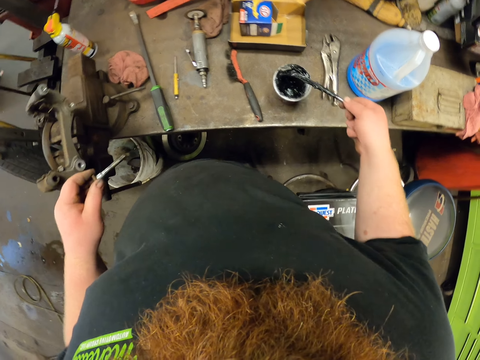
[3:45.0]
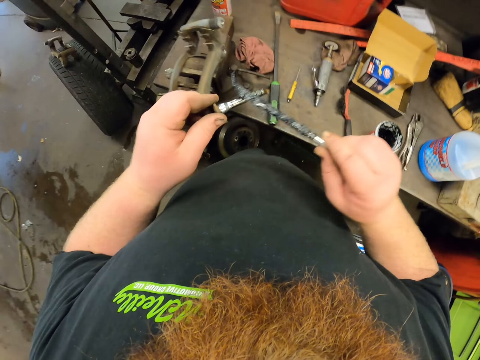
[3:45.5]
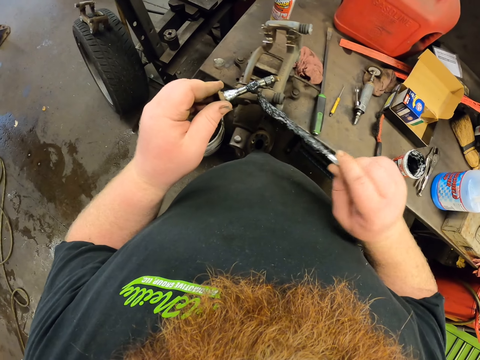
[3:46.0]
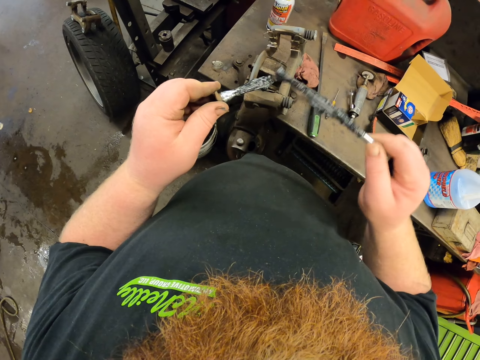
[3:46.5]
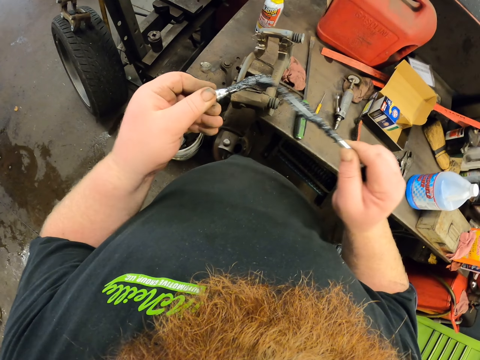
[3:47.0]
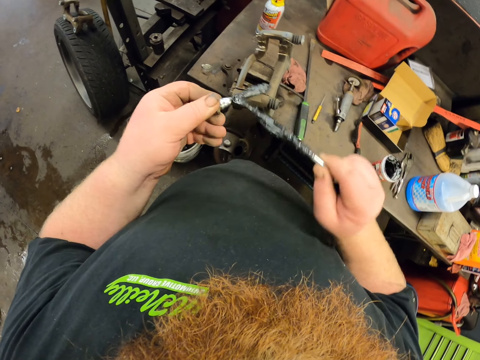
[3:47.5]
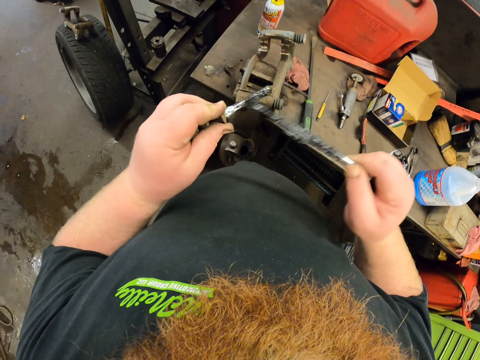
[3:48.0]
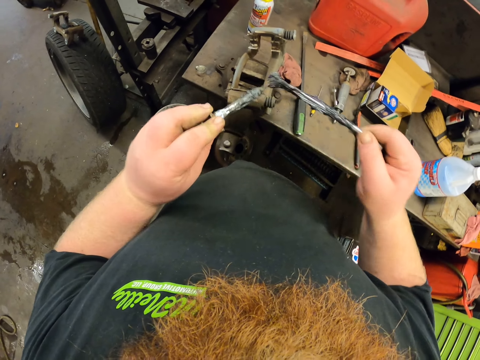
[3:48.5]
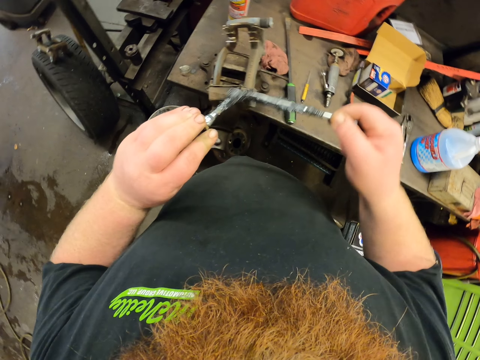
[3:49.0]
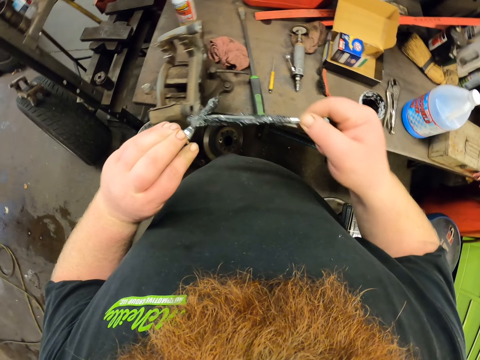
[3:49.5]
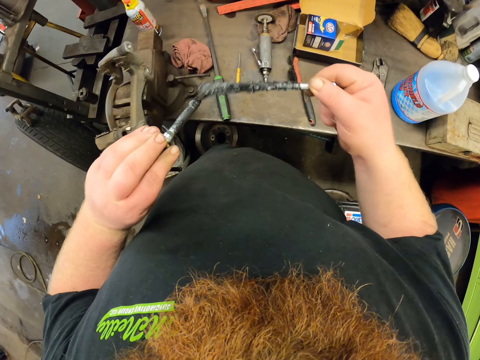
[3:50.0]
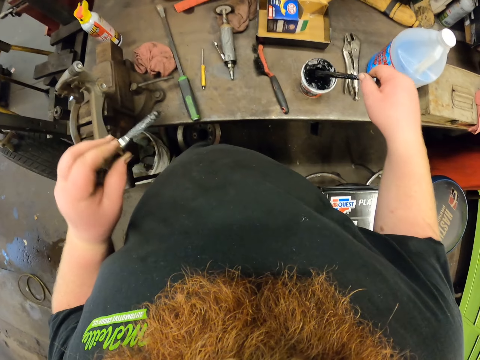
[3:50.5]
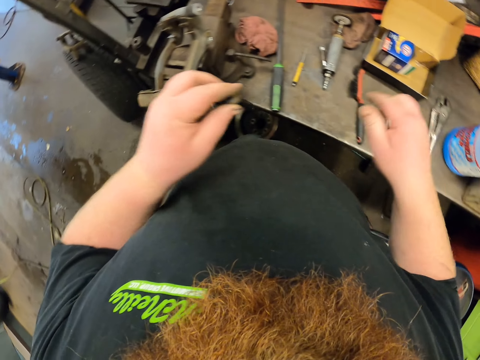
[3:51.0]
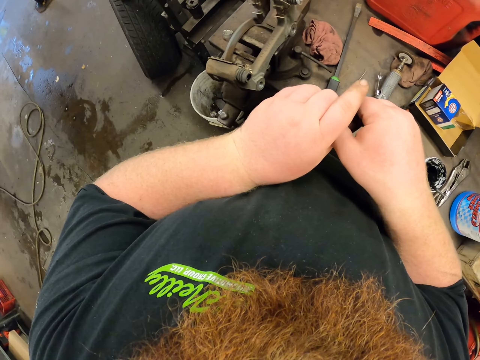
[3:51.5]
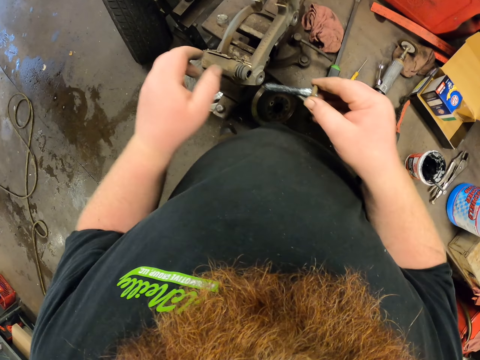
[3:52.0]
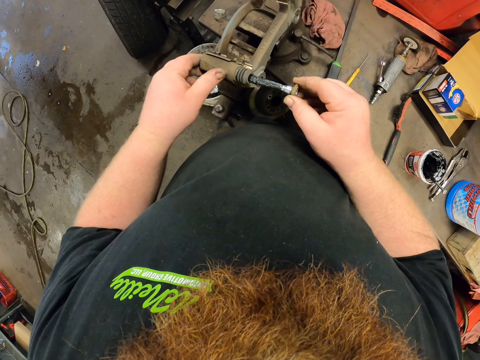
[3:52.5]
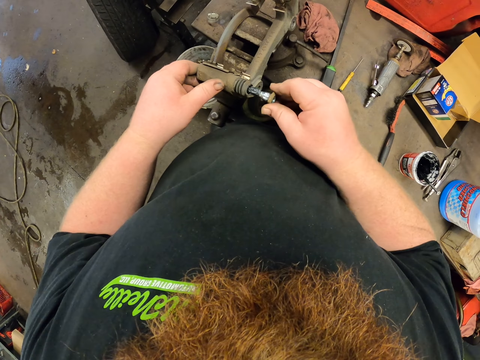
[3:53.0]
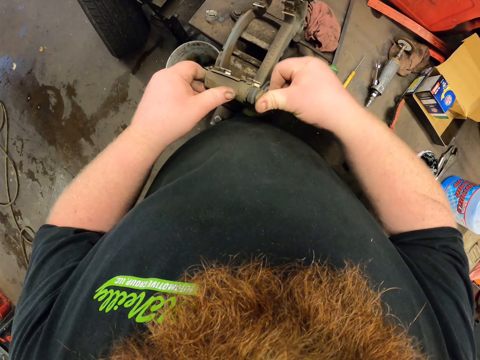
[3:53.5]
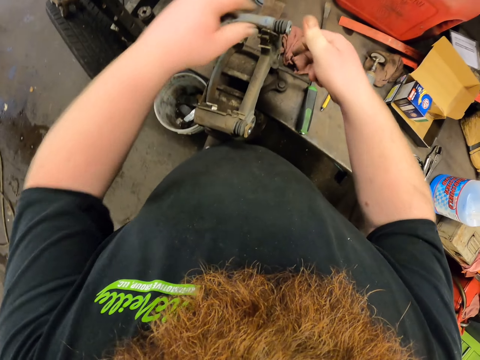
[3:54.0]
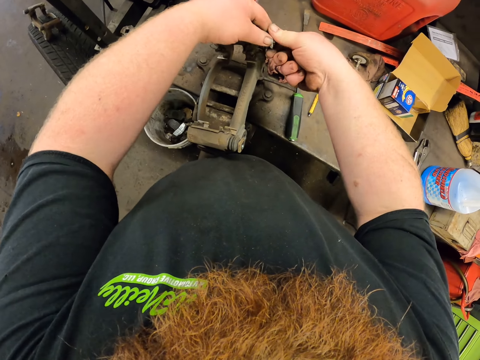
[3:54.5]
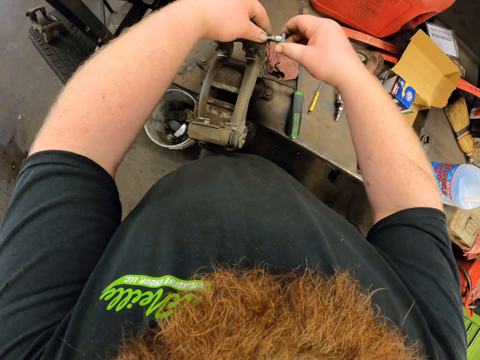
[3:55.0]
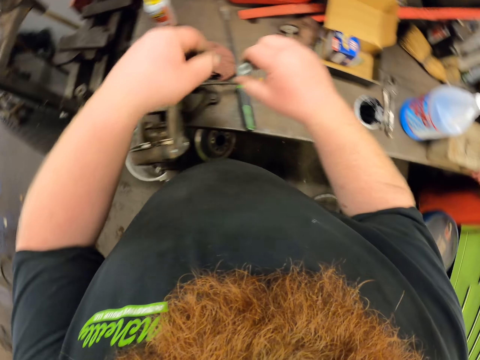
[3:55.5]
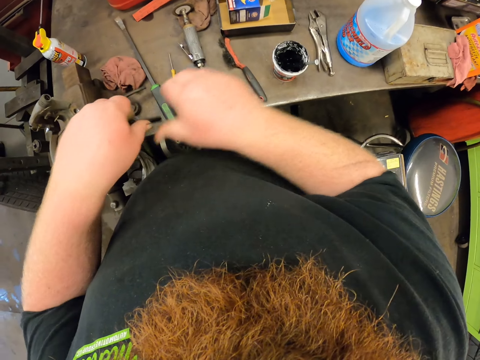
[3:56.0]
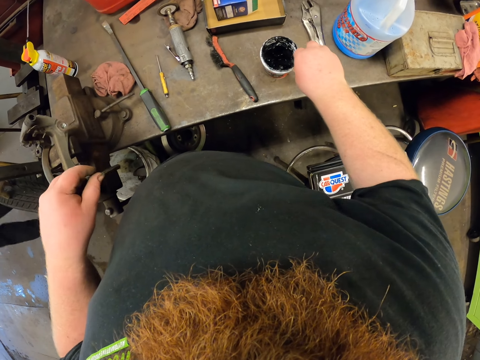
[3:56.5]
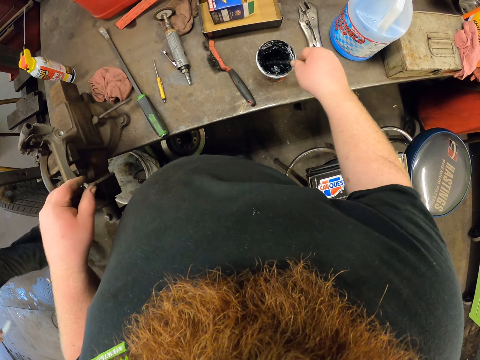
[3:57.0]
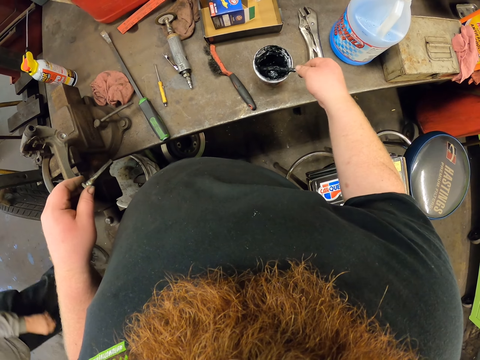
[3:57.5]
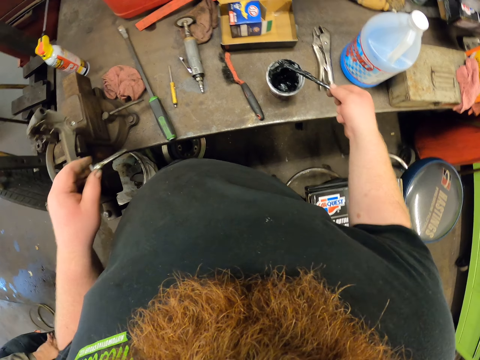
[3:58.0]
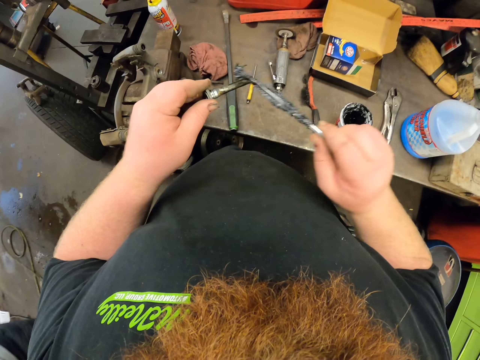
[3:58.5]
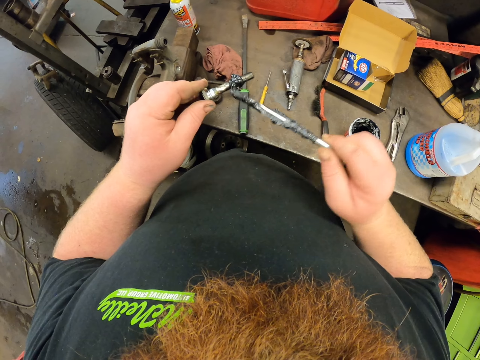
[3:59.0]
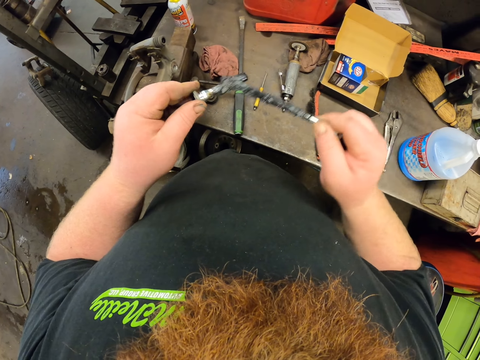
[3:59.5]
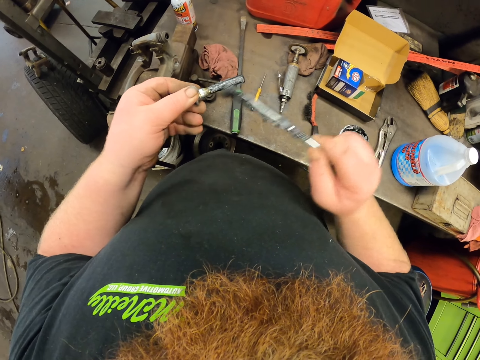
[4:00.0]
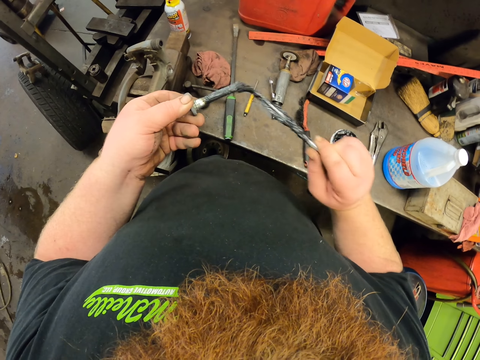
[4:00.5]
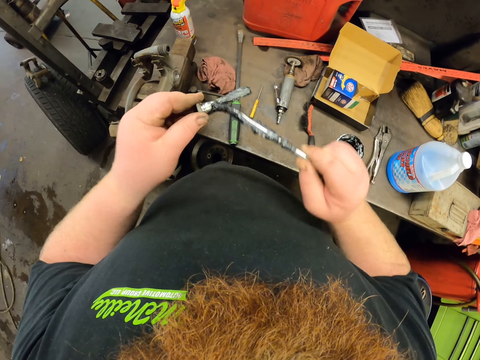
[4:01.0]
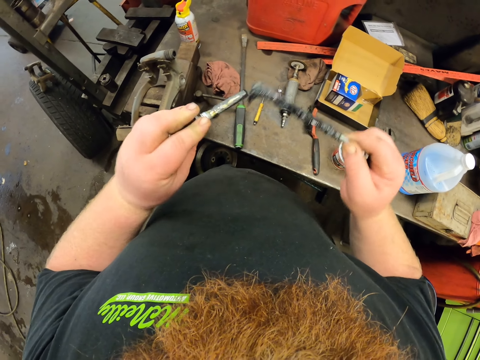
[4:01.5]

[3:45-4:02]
The camera wearer applies grease to the caliper housing bolt. They put the bolt or brush inside the grease container and hold the caliper housing bolt. They take the bolt from the left hand. They insert the caliper housing bolt back in the caliper housing. They remove a bolt in the caliper housing. They scoop grease with a bolt and hold the caliper housing bolt. They take the bolt from the right hand. They take the brush. They apply grease to the caliper housing bolt.

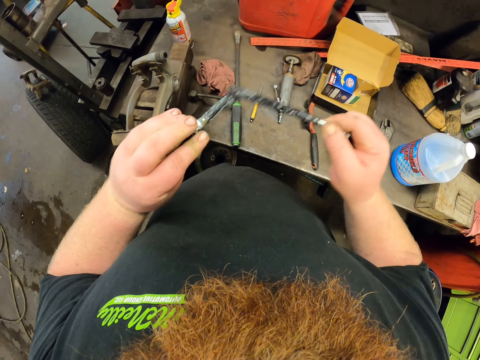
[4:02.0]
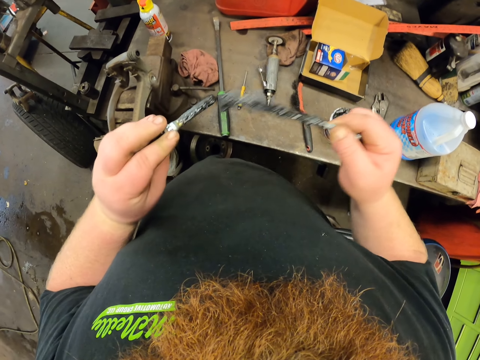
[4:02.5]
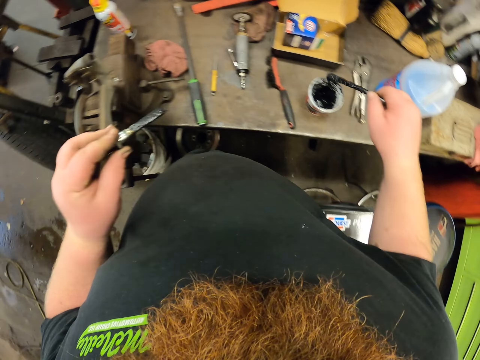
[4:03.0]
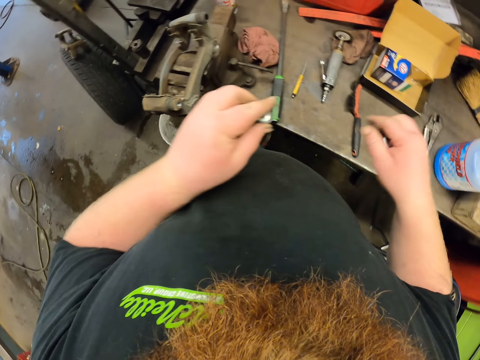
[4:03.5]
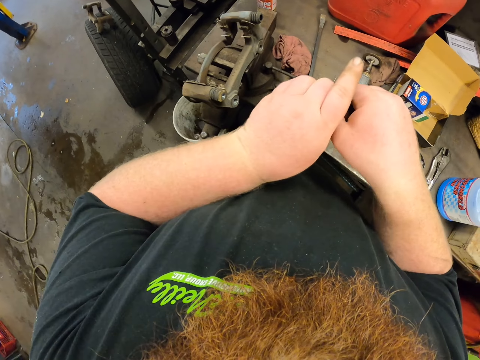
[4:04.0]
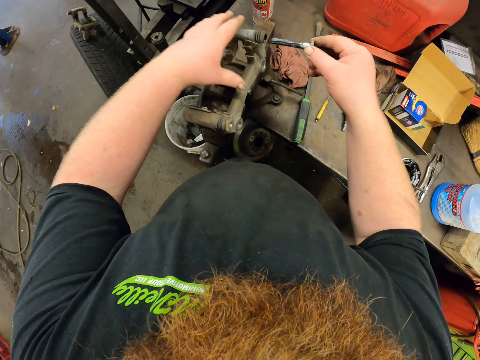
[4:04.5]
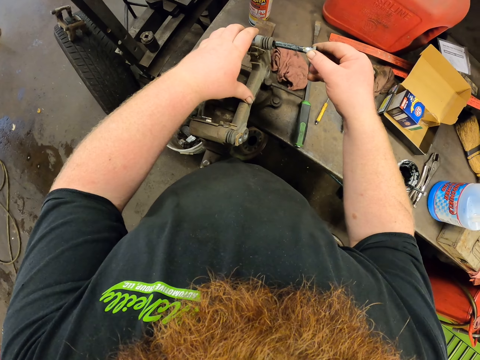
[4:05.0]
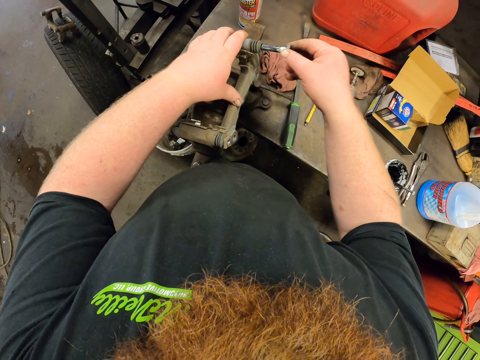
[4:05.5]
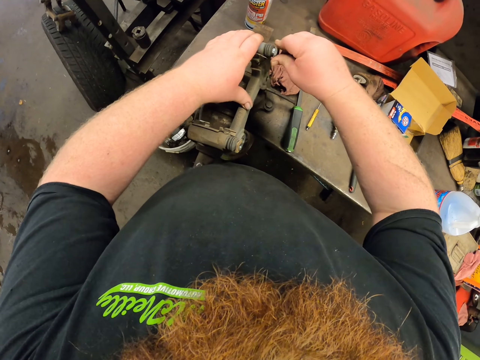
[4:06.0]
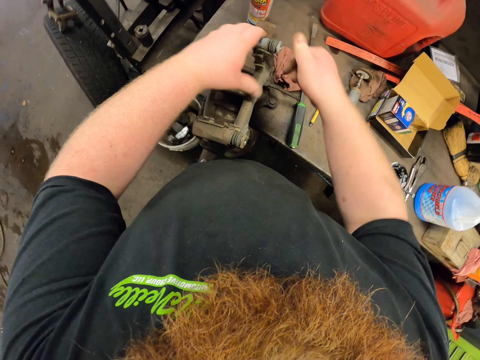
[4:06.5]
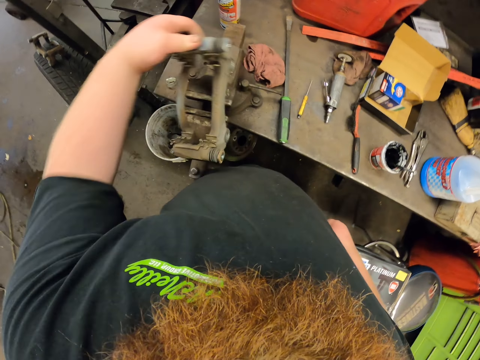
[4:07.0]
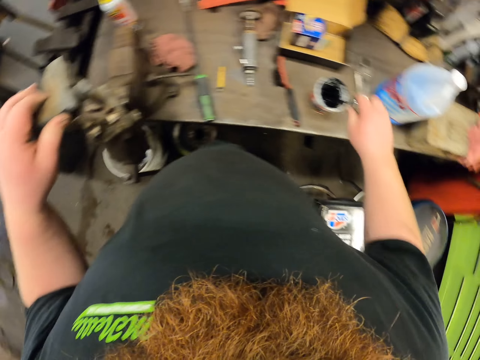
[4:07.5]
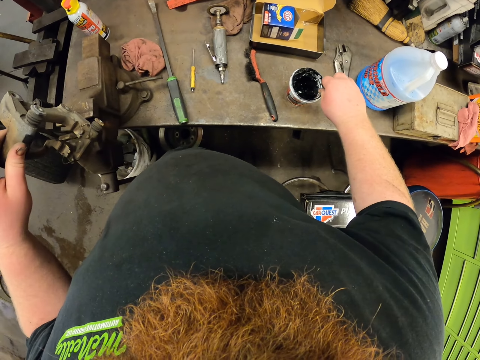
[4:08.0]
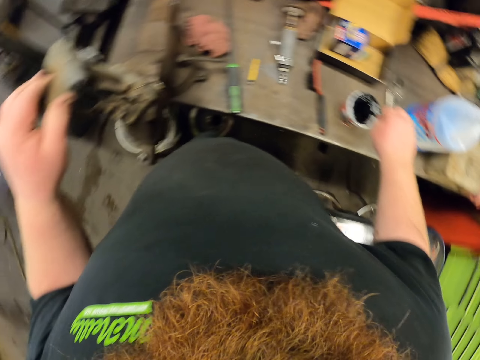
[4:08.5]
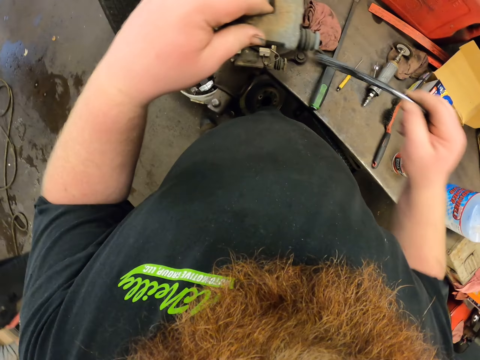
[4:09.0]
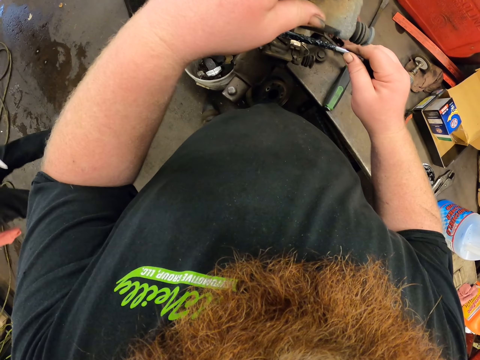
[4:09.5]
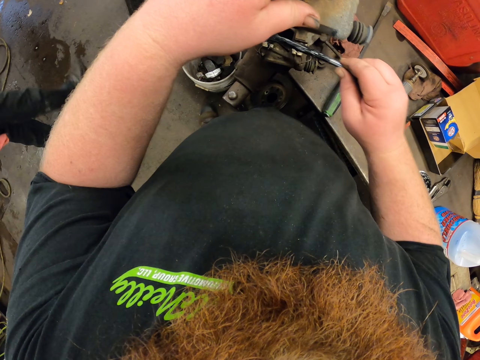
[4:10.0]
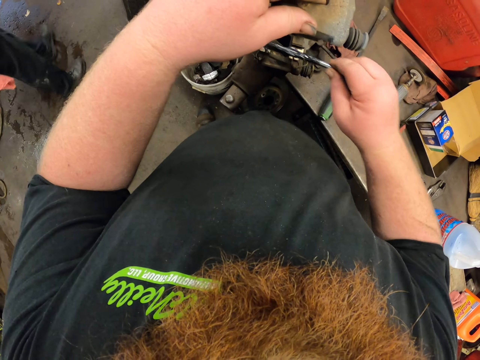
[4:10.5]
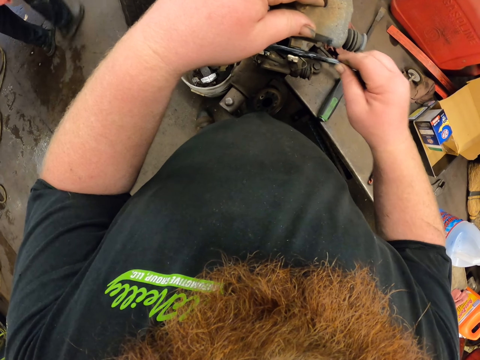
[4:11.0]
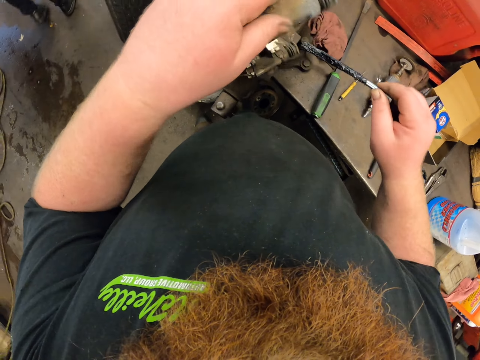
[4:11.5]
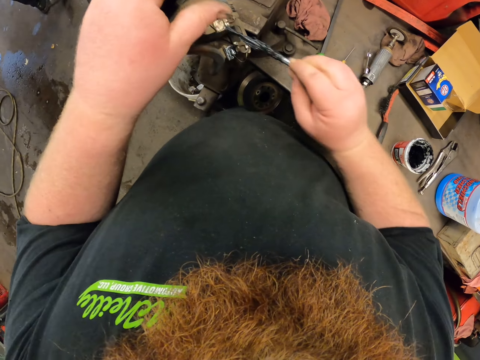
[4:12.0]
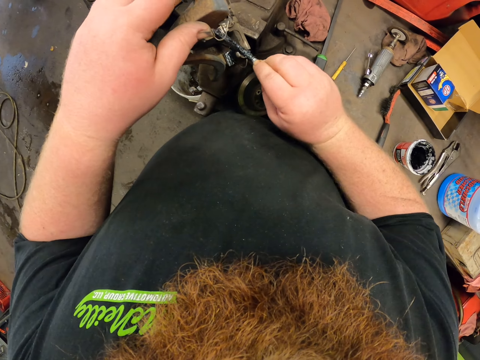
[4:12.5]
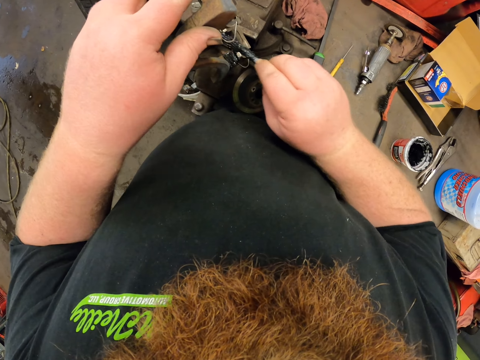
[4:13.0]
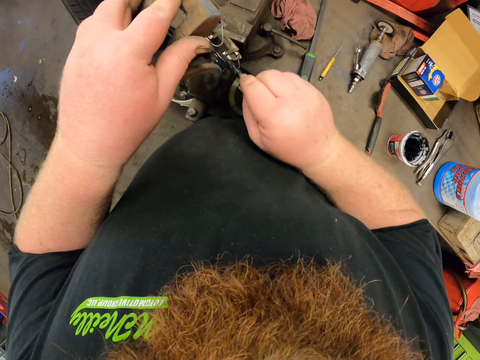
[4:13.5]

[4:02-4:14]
The camera wearer puts the bolt or brush inside the grease container and holds the caliper housing bolt. They take the bolt from the left hand. They insert the caliper housing bolt back in the caliper housing. They hold the caliper housing. They take the caliper housing. They scoop grease with a bolt and hold the caliper housing. They apply grease on the caliper housing. They hold the bolt with grease and turn the caliper housing. They apply grease on the caliper housing.
